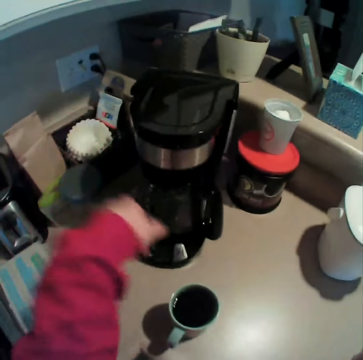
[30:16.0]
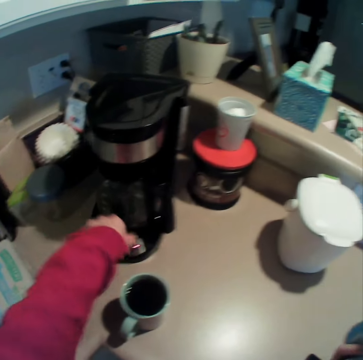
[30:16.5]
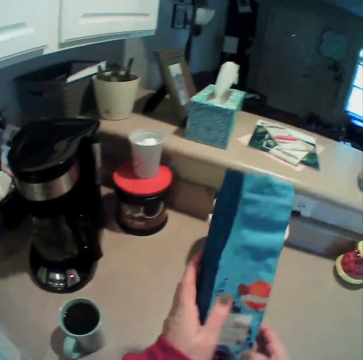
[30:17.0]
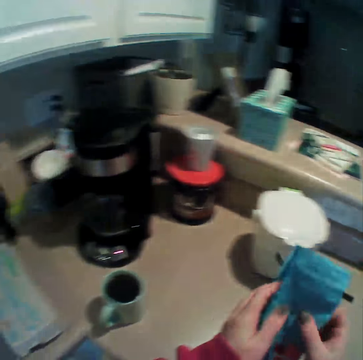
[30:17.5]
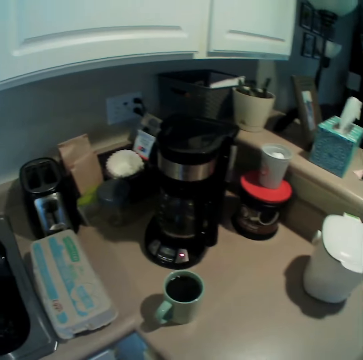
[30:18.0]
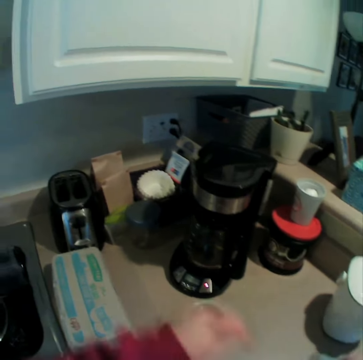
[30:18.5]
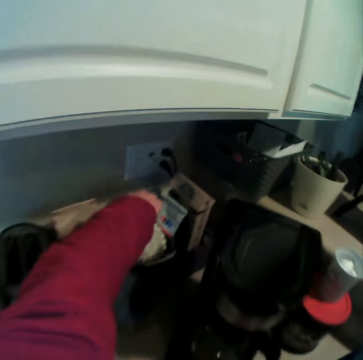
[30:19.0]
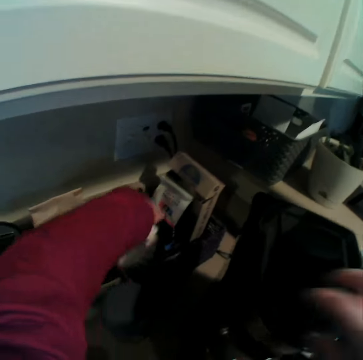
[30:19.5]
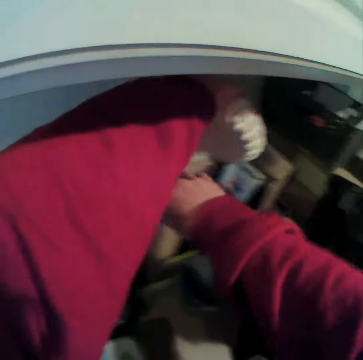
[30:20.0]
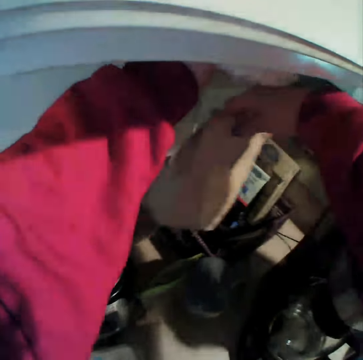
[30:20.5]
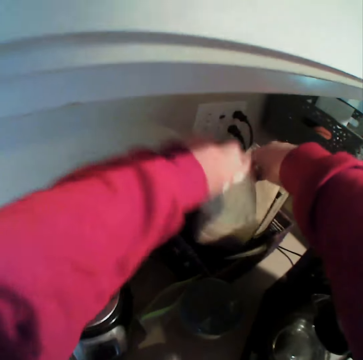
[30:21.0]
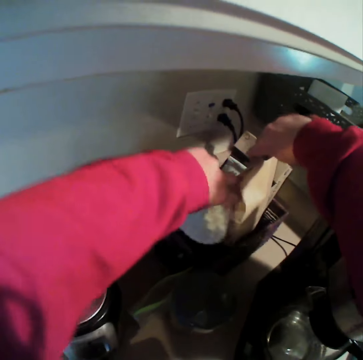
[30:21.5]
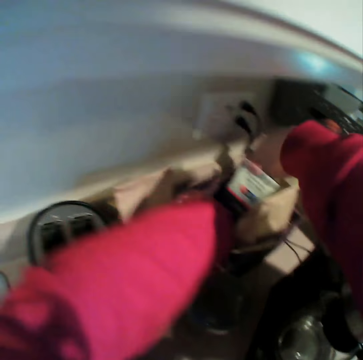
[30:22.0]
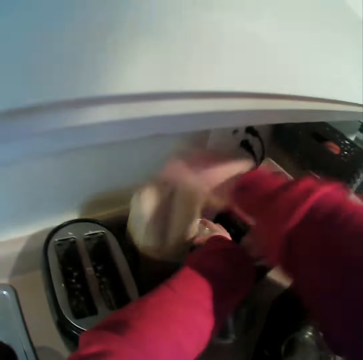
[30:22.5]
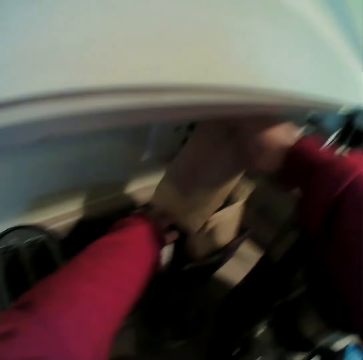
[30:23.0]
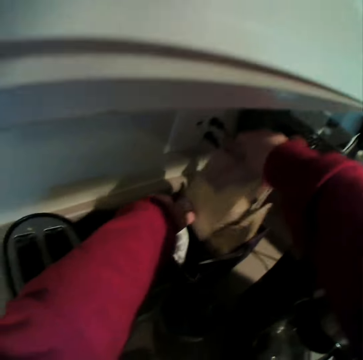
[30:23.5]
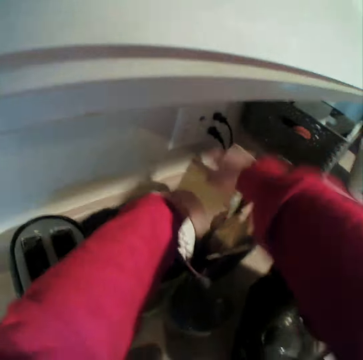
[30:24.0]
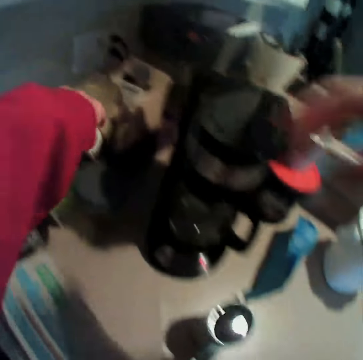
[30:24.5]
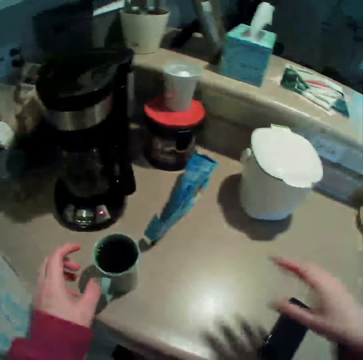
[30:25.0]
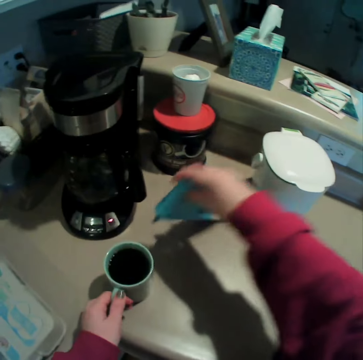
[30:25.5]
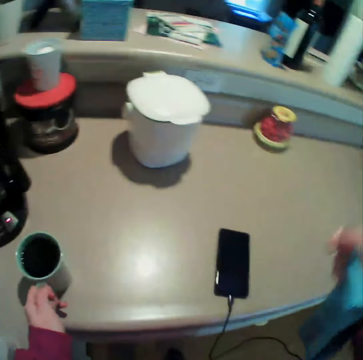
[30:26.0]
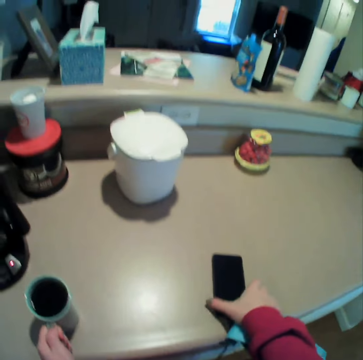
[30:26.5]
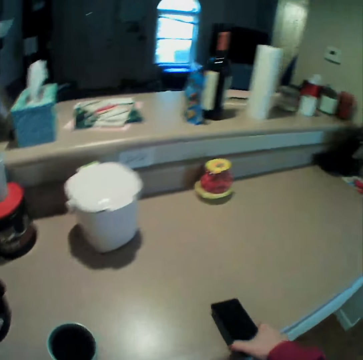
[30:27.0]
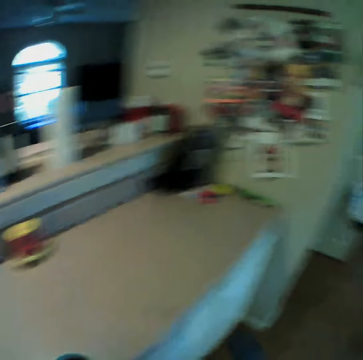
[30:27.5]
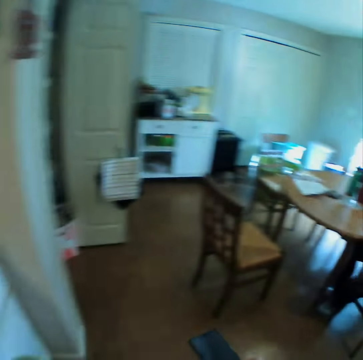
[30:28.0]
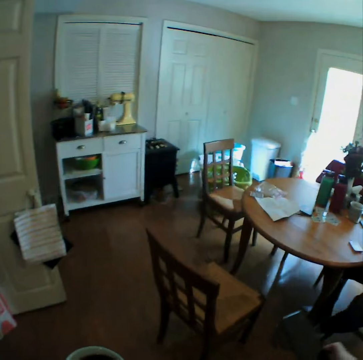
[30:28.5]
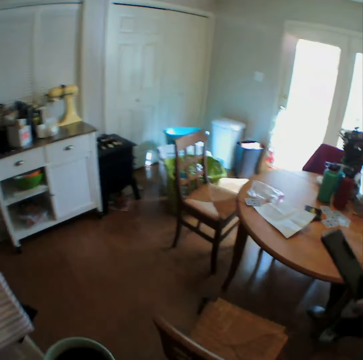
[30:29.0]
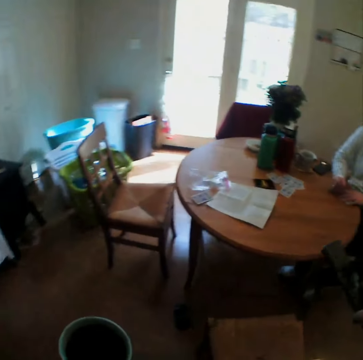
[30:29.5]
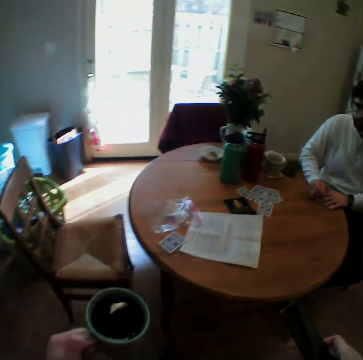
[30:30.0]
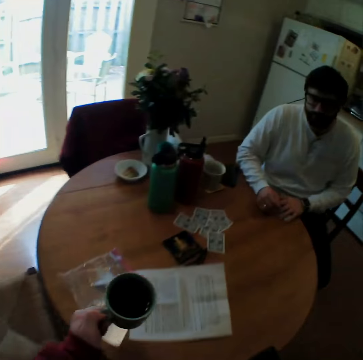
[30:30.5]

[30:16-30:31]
The camera wearer closes the blender. They start the blender. They press on a button. They hold a packet. They stretch a hand. They arrange the kitchen slab. They pick up fines collectors. They lift something. They put something in a container. They take the ingredient package. They take a cup. They take the phone. They walk to a dining table.

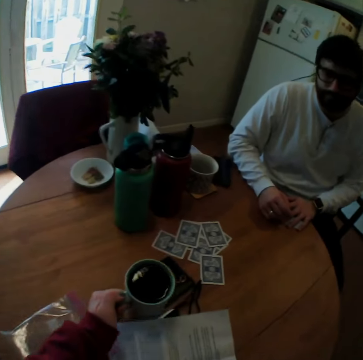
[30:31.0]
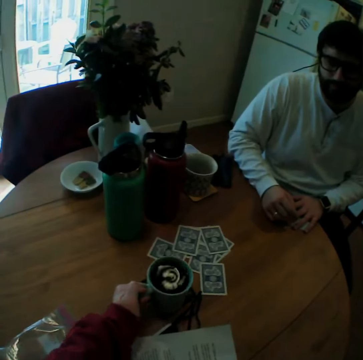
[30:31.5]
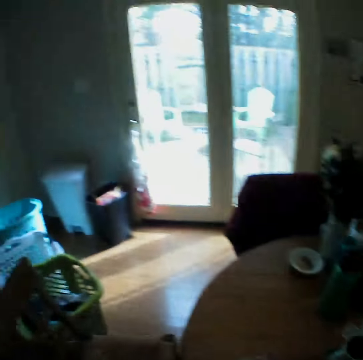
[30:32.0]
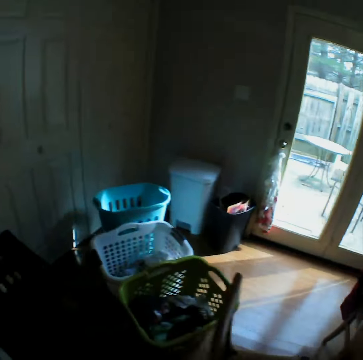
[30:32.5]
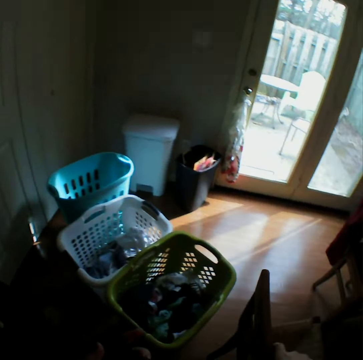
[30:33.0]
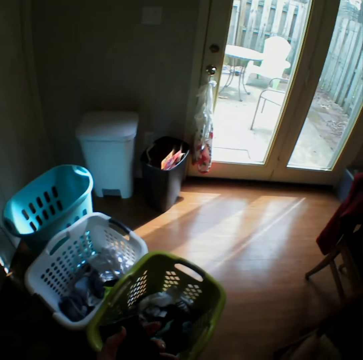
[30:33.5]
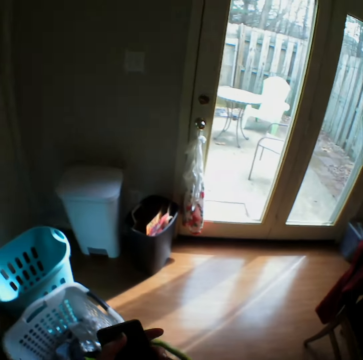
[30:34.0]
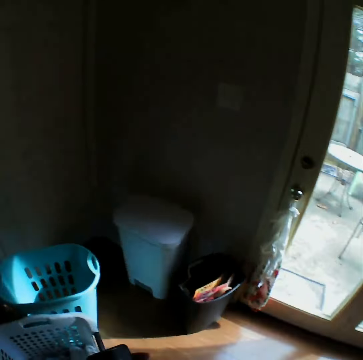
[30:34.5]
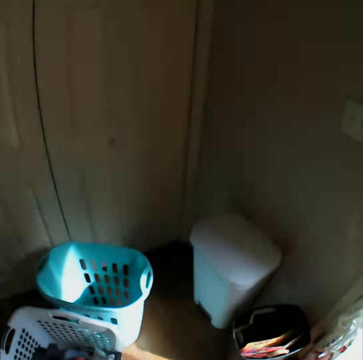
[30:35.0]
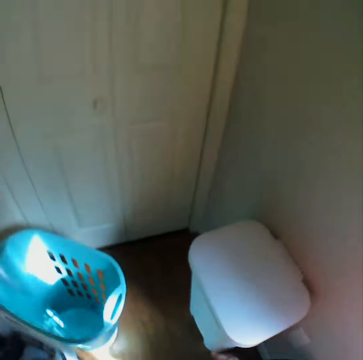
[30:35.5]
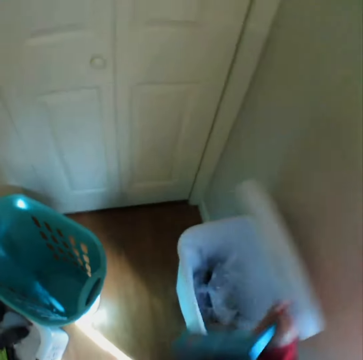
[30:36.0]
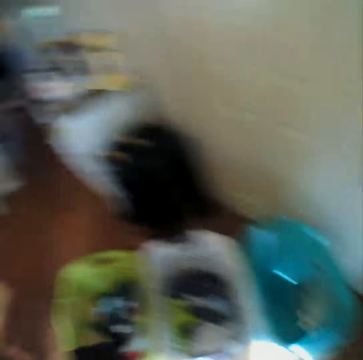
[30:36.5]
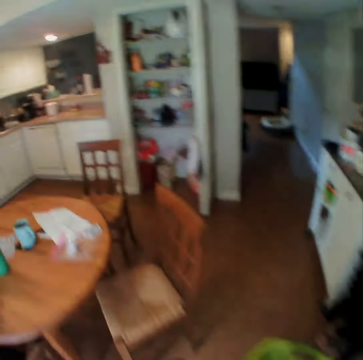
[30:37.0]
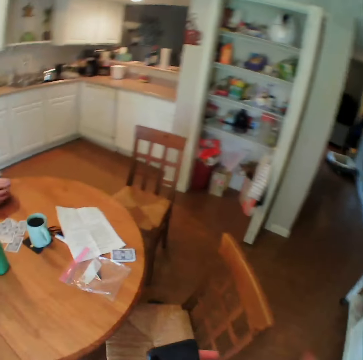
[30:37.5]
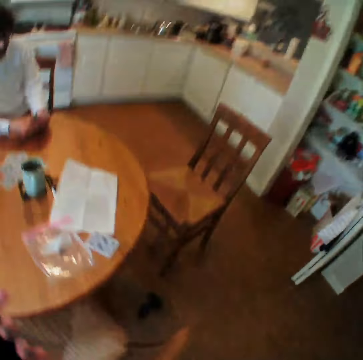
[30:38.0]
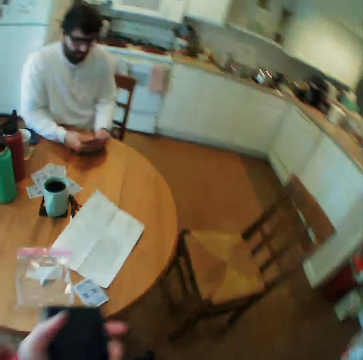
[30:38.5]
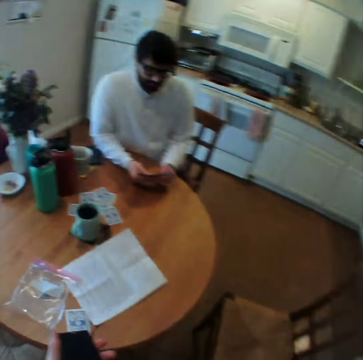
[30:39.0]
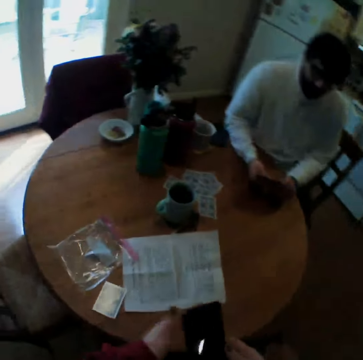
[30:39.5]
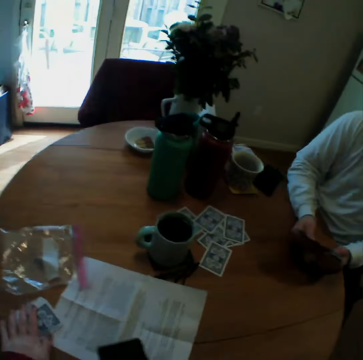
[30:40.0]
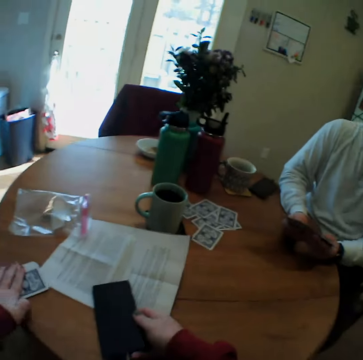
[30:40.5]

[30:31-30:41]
The camera wearer puts the cup on the table. They look around. They speak. They walk towards a dustbin. They open the dustbin. They put trash in the bin. They walk to the dining table. They speak.

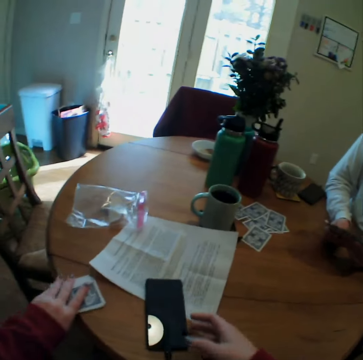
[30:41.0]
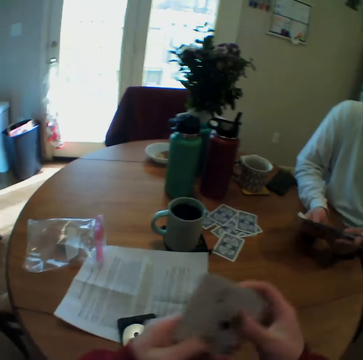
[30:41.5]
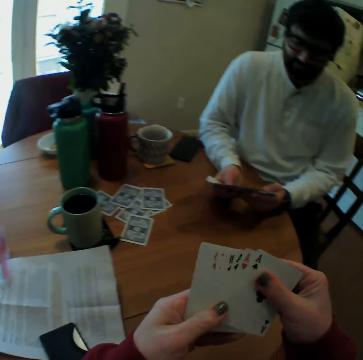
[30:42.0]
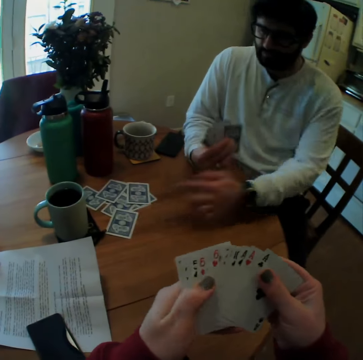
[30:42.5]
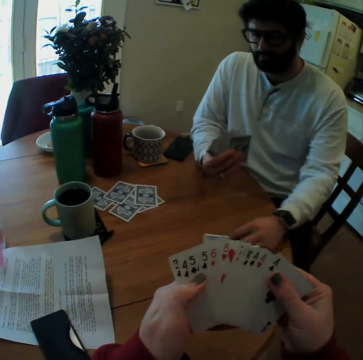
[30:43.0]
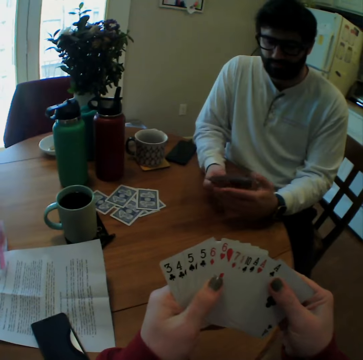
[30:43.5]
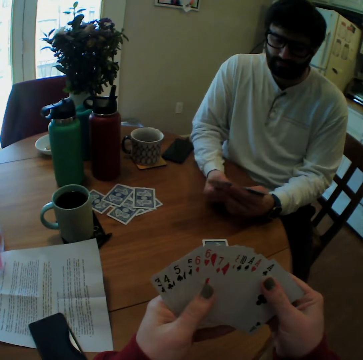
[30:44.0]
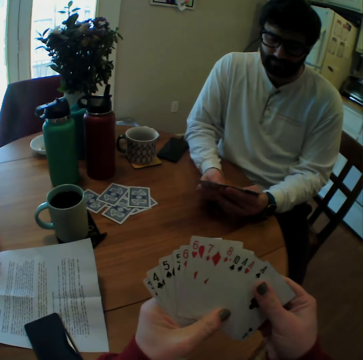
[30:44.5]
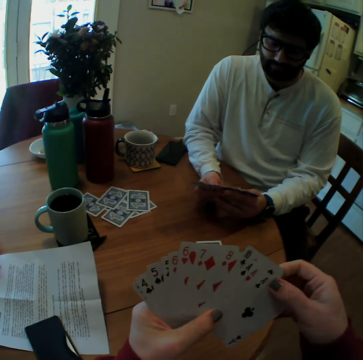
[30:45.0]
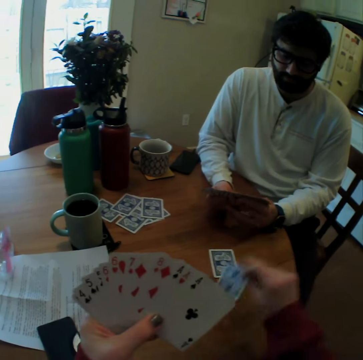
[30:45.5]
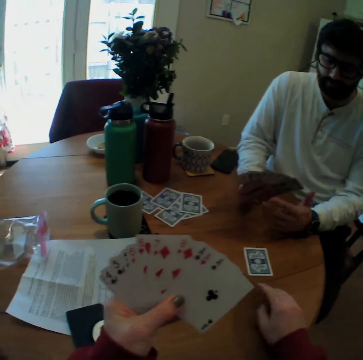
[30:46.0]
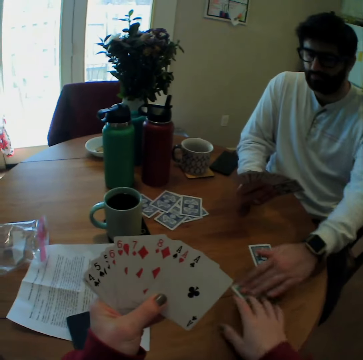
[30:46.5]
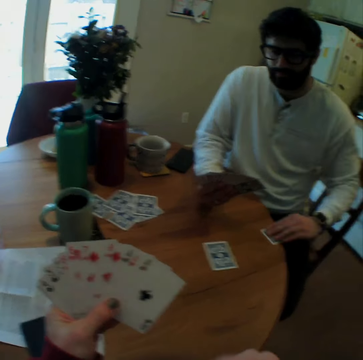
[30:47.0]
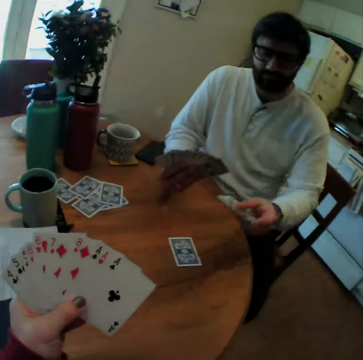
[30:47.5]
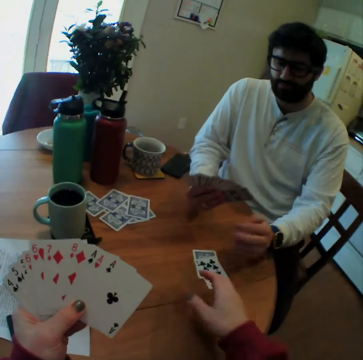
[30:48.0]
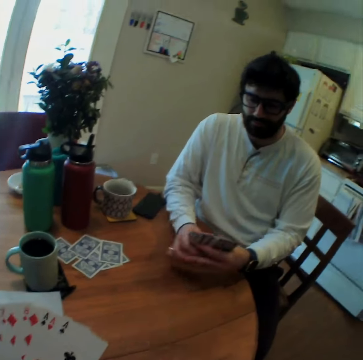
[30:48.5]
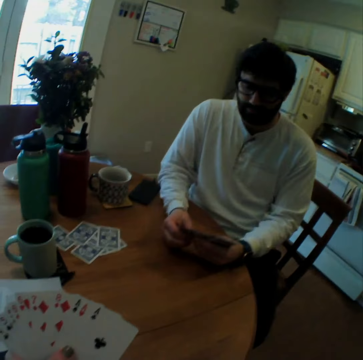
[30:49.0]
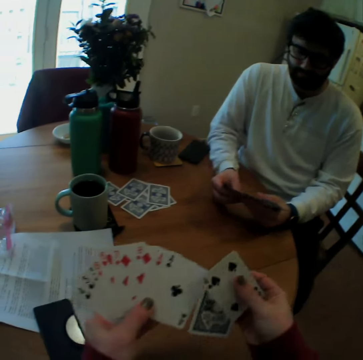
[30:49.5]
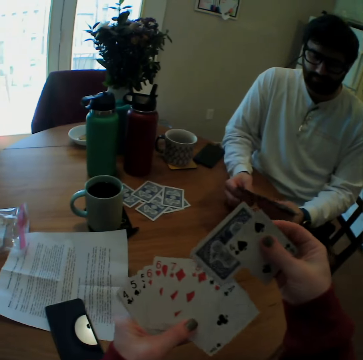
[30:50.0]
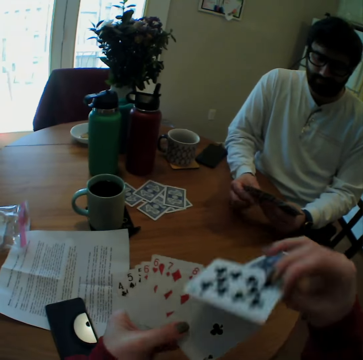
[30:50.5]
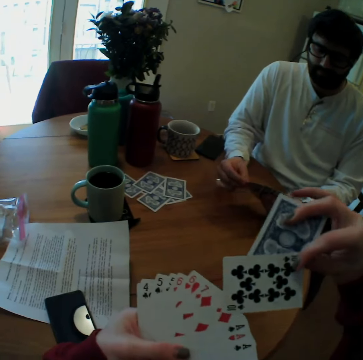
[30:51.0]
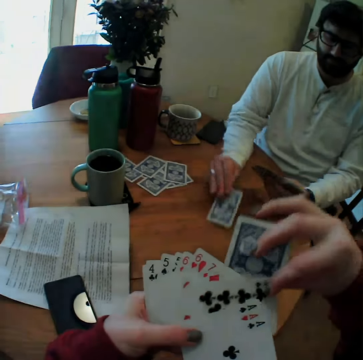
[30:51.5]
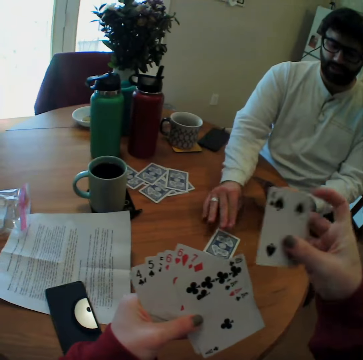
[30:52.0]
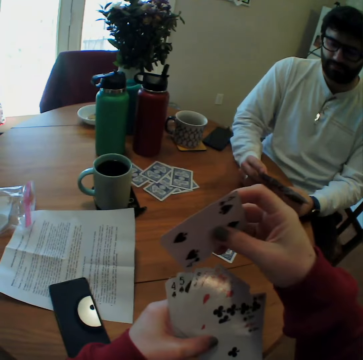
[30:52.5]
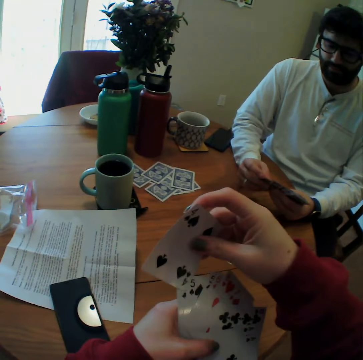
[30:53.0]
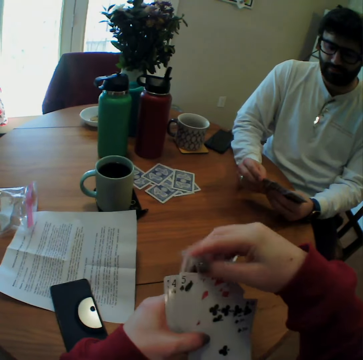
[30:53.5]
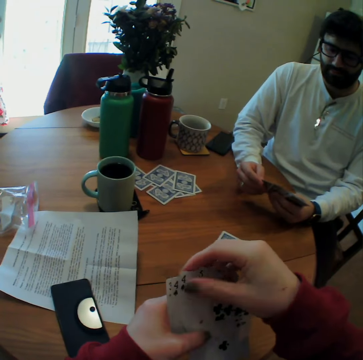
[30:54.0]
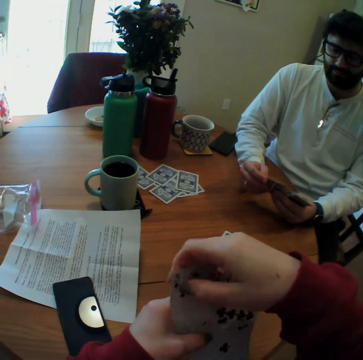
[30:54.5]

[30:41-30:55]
The camera wearer puts the phone on the table. They take the playing cards. A man arranges the playing cards. The camera wearer arranges the playing card. The man moves a play card on the table and arranges play cards. The camera wearer plays a card game with the man. They put a card on the table. The man moves a play card on the table, turns a card, takes the play card, and puts the play card on the table. The camera wearer takes play cards on the table. The man arranges play cards. The camera wearer puts the play cards together. The man puts a play card on the table. The camera wearer arranges play cards.
